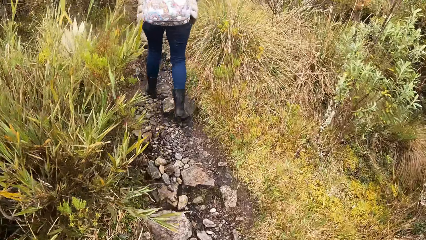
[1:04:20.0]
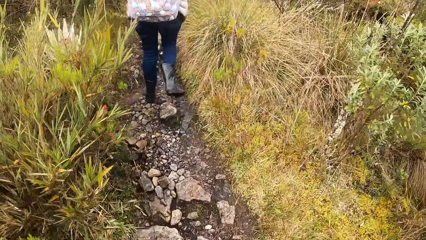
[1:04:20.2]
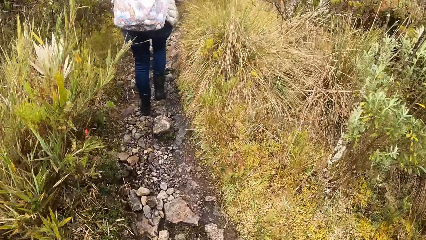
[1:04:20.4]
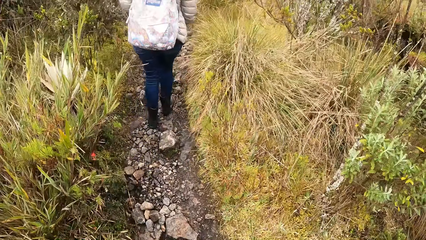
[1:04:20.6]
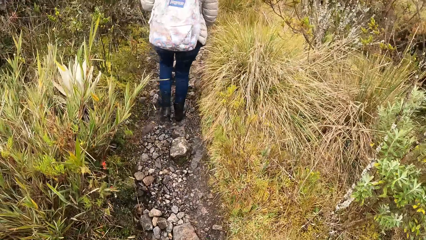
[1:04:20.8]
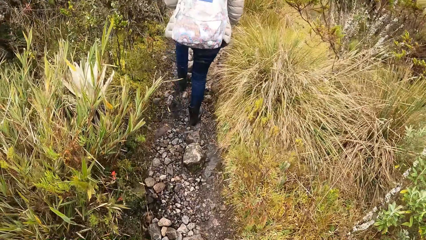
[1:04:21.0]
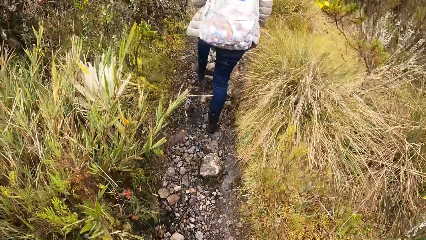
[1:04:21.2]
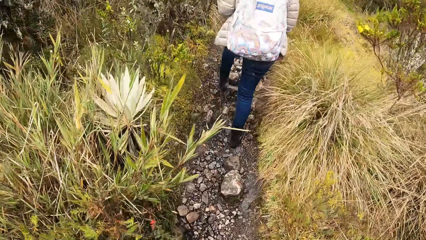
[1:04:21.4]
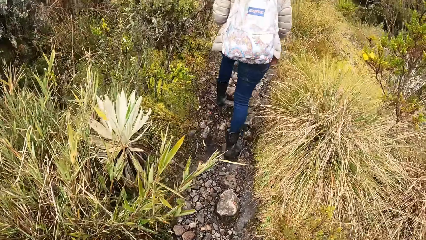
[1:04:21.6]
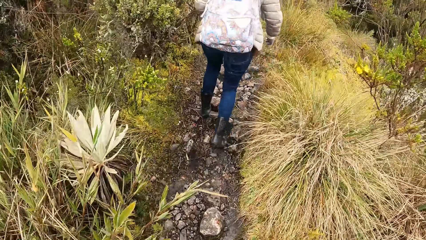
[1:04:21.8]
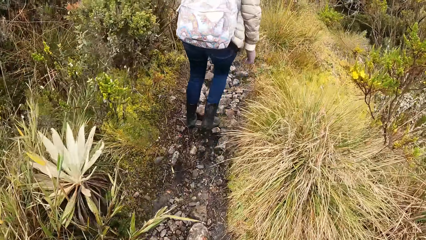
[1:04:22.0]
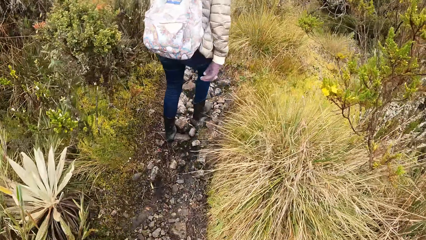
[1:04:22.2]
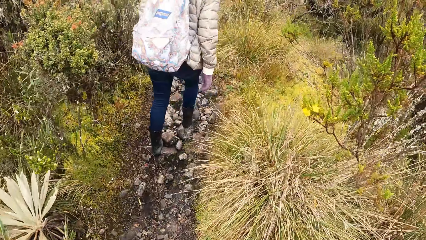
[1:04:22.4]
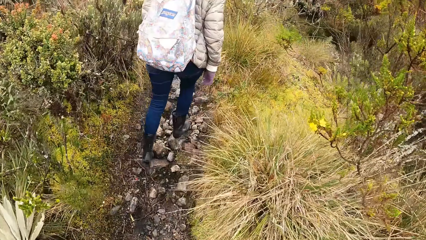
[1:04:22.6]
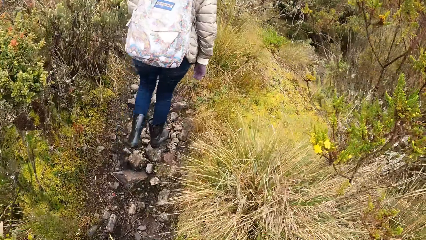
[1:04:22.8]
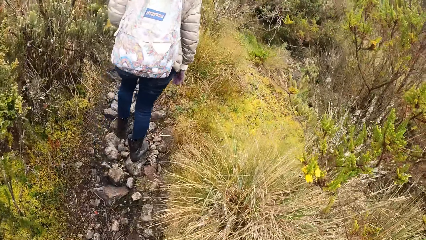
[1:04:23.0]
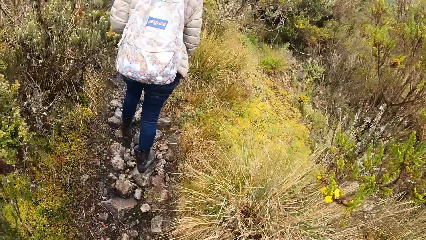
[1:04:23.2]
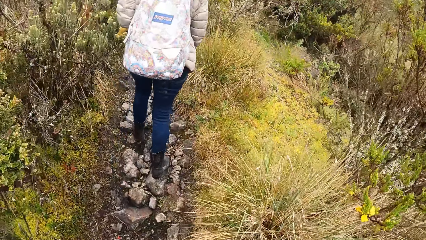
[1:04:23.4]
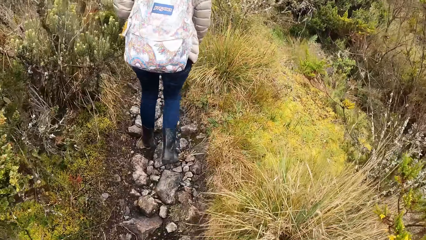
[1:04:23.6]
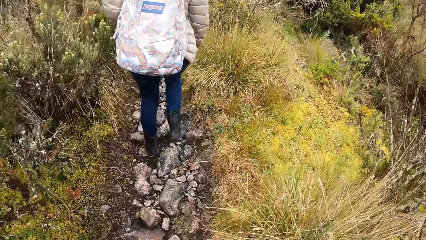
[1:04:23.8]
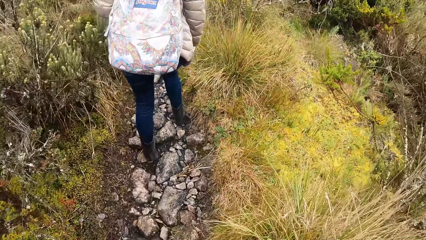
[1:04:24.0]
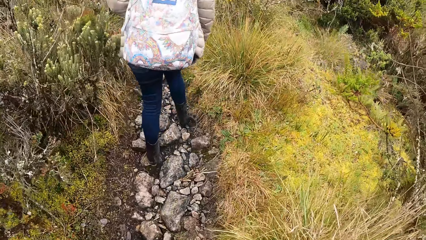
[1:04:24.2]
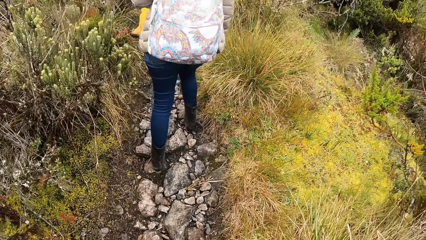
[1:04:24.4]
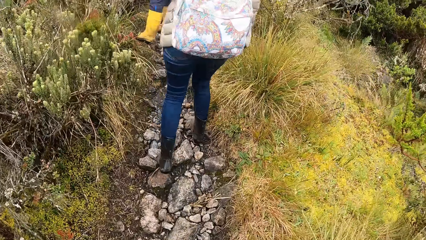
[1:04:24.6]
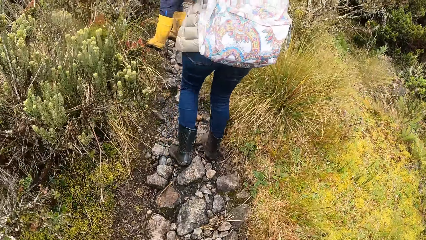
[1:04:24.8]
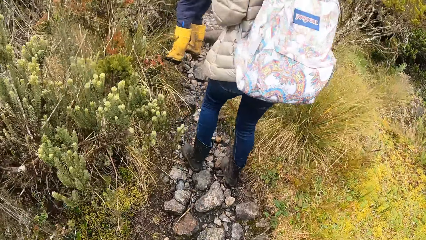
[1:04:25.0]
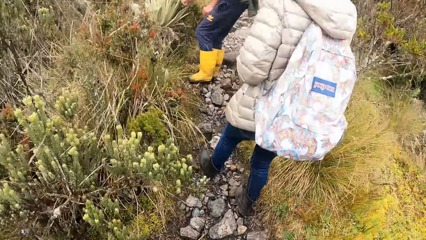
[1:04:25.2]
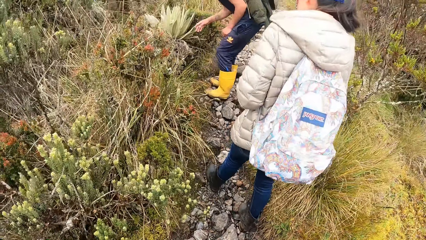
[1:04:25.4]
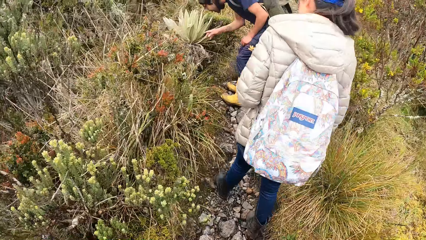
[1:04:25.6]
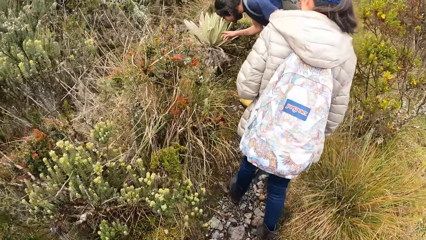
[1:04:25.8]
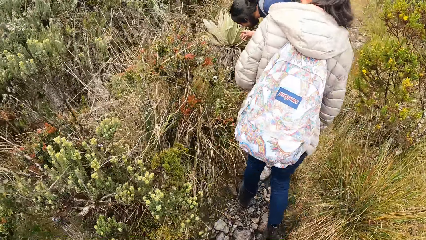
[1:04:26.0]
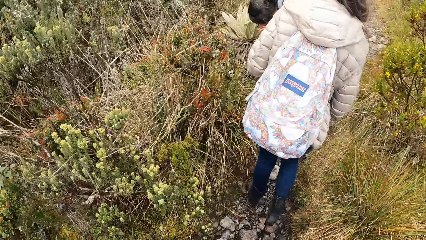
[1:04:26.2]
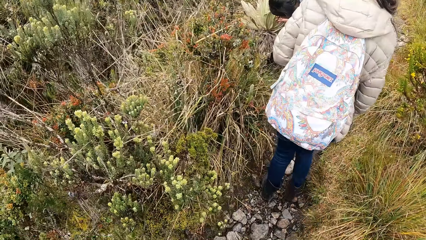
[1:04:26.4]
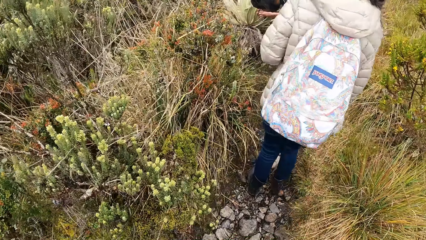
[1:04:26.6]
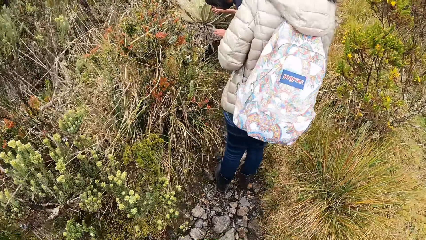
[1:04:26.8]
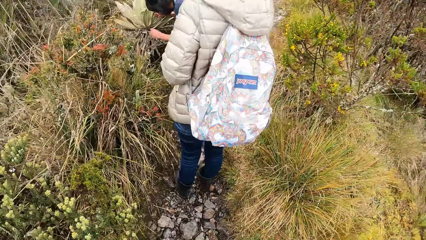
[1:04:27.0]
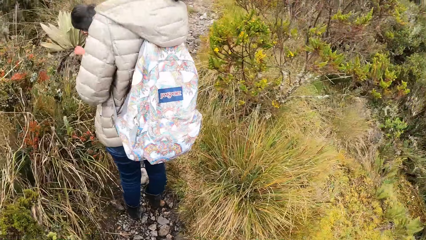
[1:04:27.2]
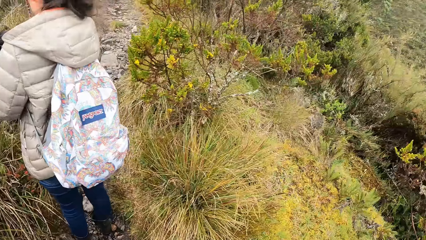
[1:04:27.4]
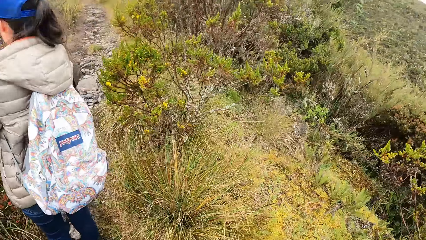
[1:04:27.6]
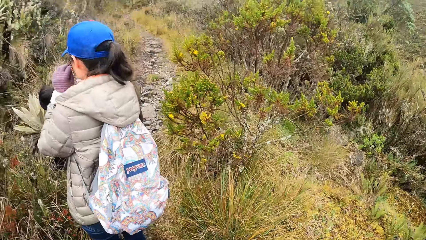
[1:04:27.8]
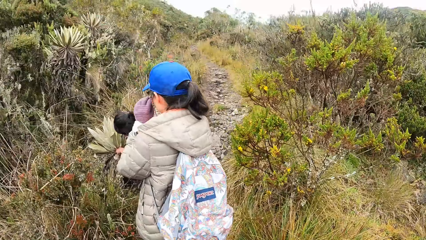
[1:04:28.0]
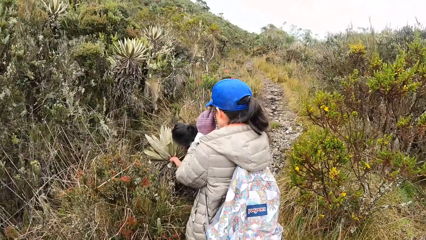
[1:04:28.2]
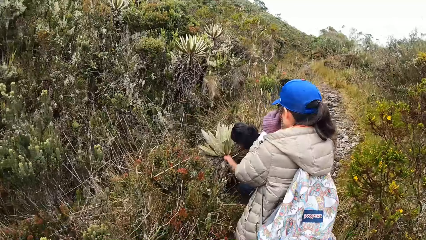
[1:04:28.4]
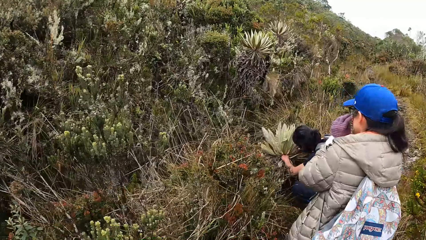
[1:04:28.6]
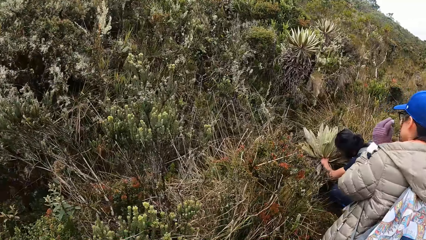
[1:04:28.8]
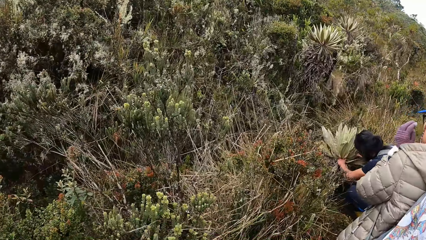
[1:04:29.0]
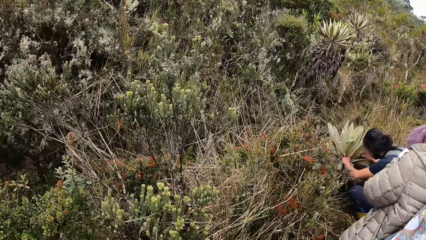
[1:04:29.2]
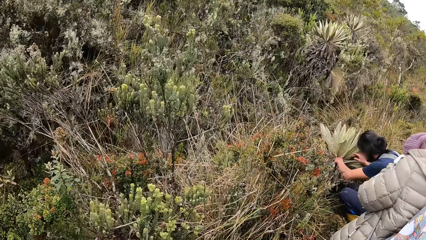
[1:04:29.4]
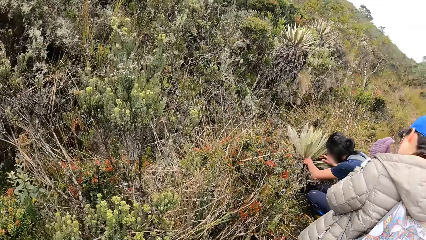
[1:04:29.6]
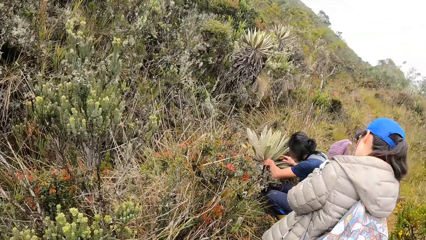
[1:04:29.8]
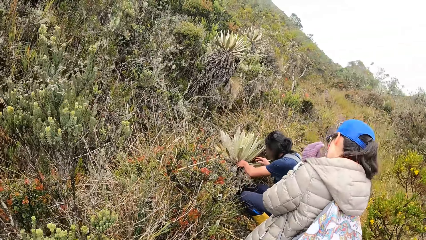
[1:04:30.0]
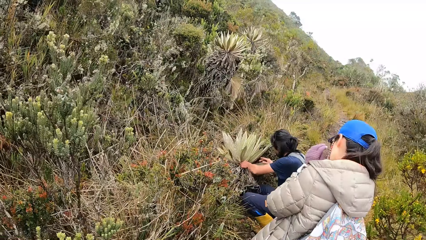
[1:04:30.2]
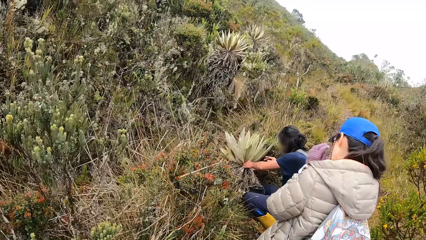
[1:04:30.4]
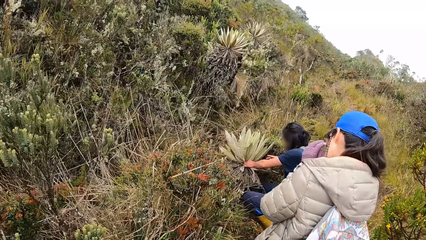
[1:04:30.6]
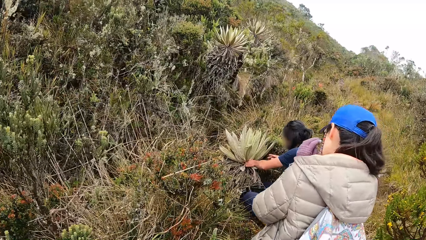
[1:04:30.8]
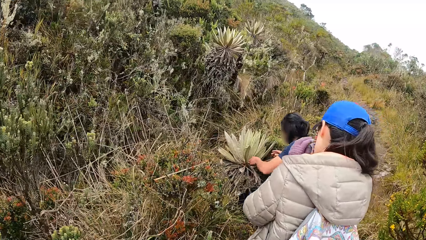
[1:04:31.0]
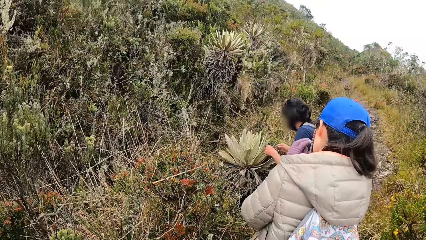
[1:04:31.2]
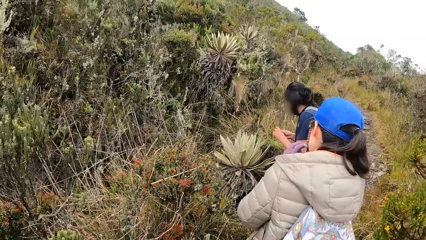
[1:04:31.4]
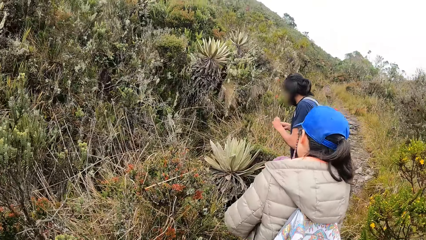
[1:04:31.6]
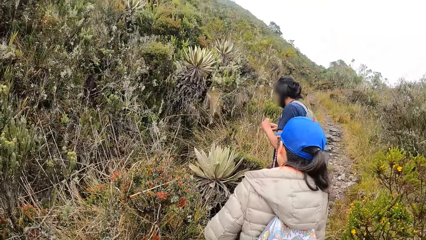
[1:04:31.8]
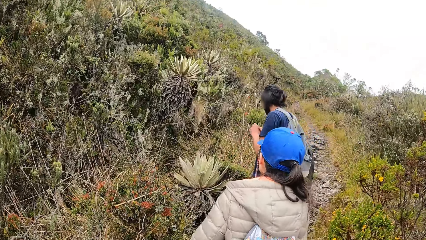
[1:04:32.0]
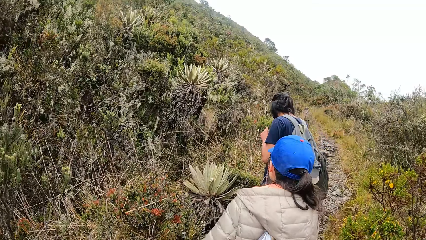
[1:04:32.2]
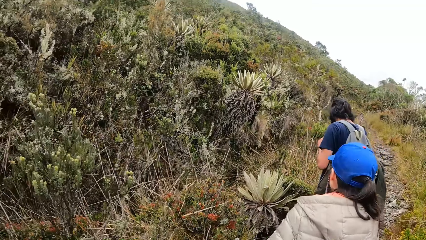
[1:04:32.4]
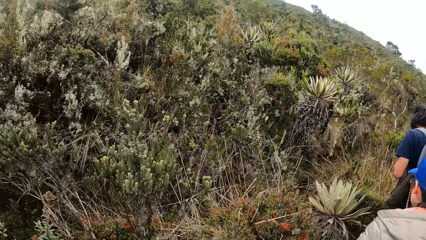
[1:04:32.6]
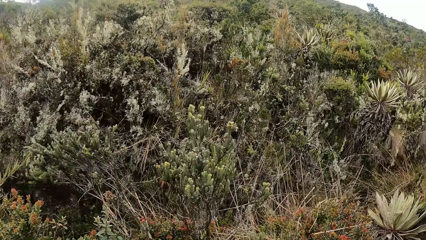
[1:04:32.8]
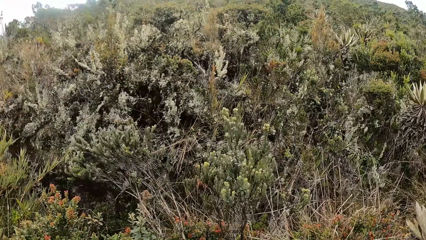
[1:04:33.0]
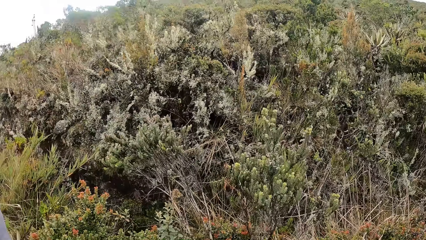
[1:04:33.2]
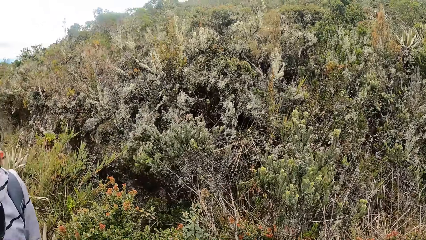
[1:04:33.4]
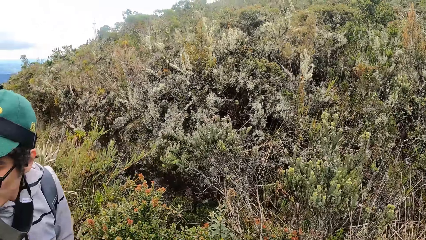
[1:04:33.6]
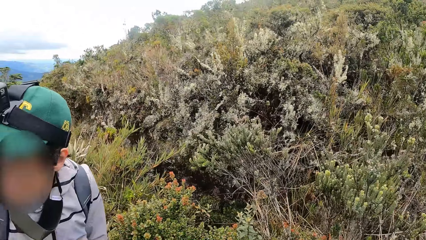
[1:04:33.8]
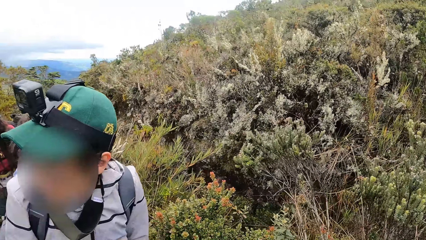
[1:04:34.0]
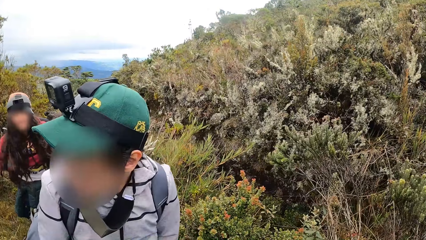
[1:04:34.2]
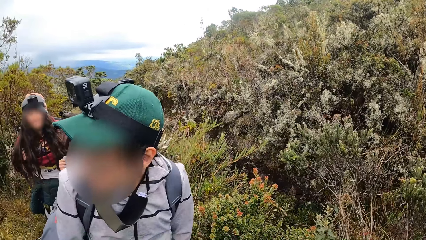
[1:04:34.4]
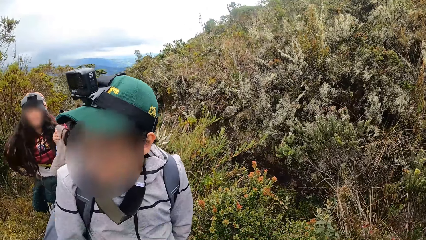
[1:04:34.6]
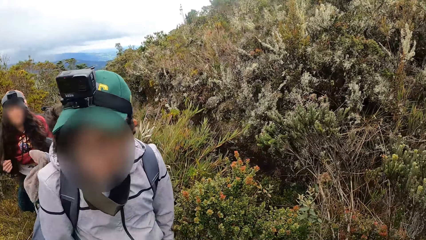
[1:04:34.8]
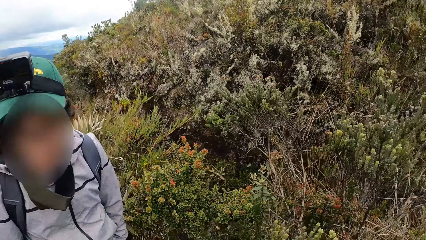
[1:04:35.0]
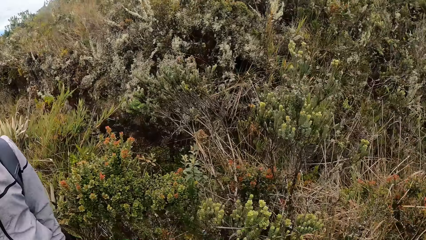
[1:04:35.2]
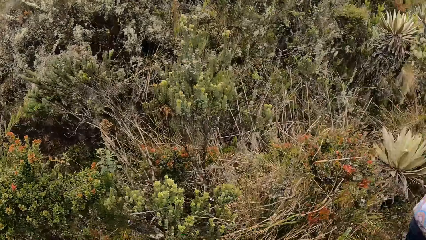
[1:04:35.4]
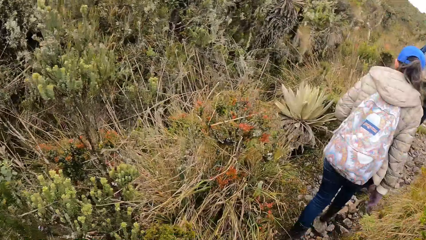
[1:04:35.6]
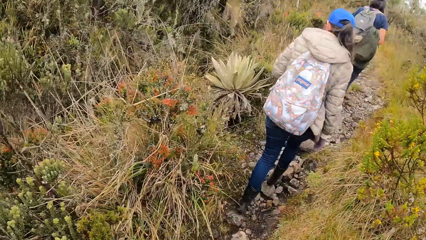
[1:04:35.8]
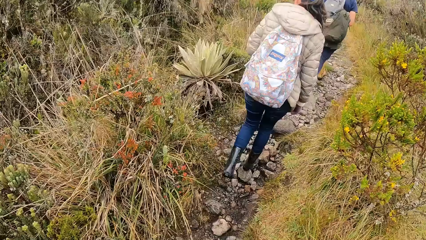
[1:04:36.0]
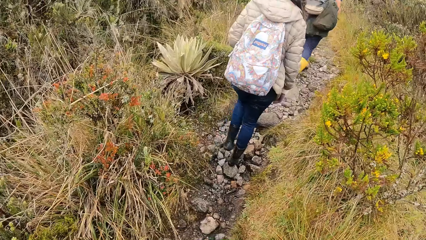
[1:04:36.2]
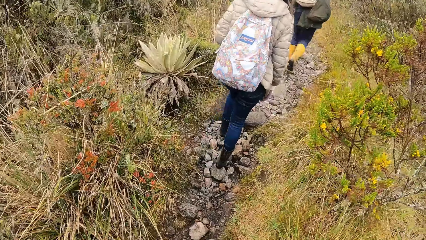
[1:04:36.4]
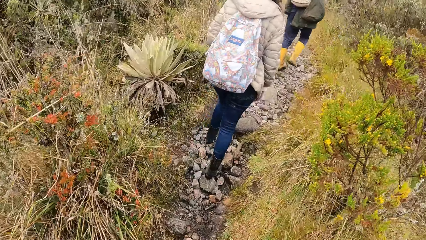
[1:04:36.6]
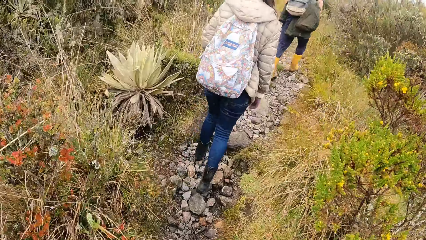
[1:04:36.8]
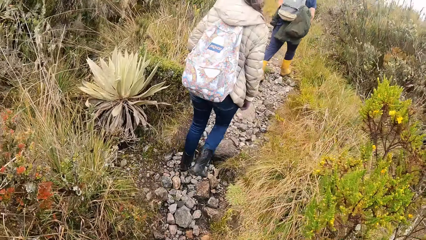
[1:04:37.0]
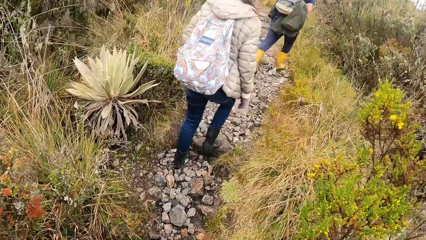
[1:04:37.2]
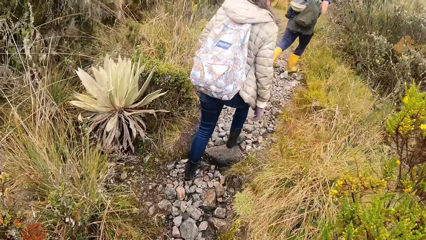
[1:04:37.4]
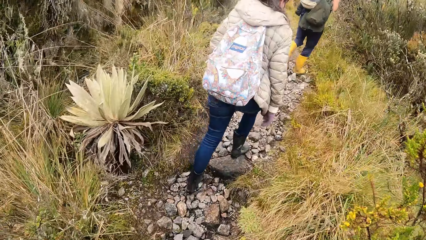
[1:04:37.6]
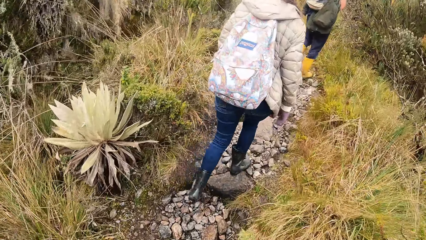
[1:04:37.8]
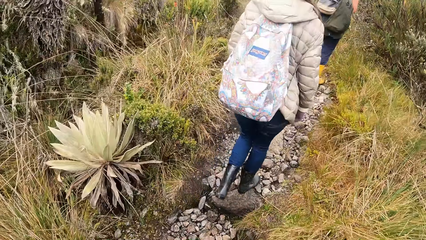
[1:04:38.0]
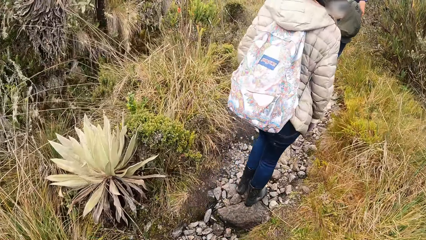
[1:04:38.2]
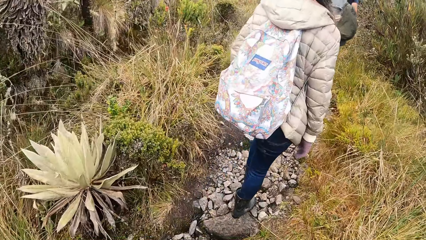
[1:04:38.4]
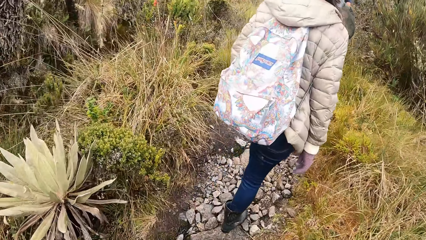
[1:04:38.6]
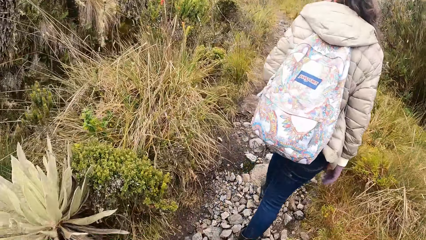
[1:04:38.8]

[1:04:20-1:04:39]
A man bends to the plant. The camera wearer stops for a while. They look around. The man cuts the leaf of a plant with both hands. The man plucks the leaf. The man gets up. The man walks along the pathway of the forest. The camera wearer walks behind a woman.
